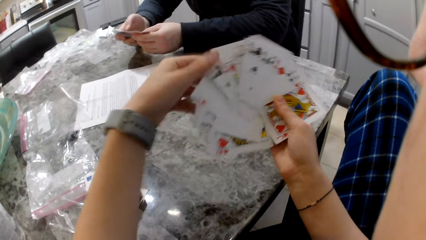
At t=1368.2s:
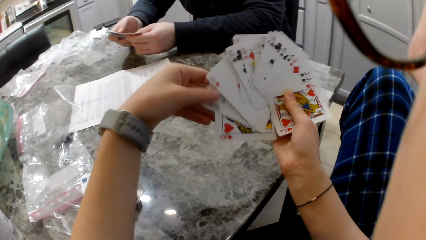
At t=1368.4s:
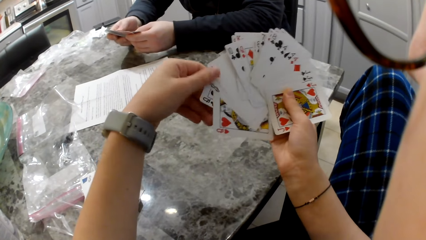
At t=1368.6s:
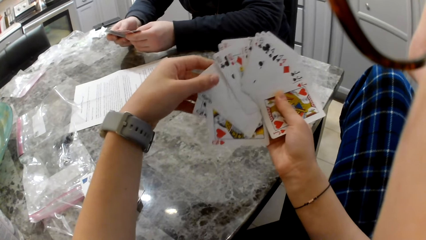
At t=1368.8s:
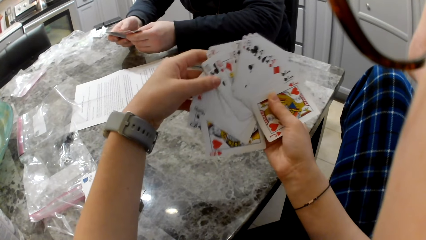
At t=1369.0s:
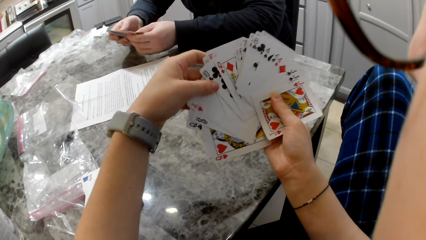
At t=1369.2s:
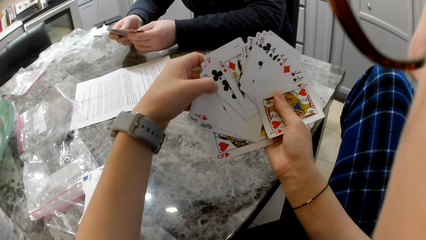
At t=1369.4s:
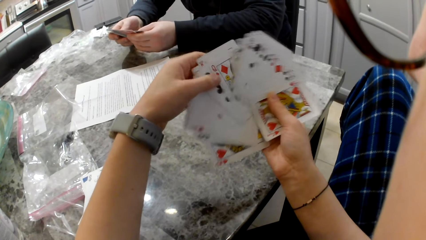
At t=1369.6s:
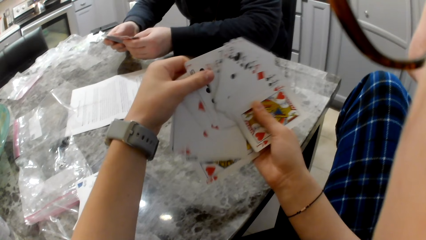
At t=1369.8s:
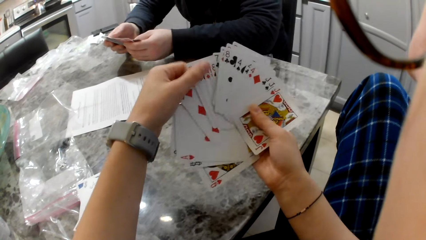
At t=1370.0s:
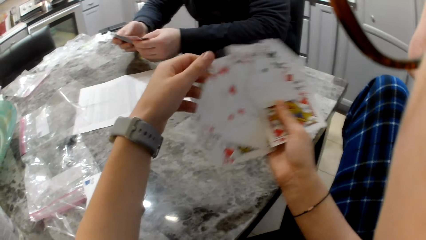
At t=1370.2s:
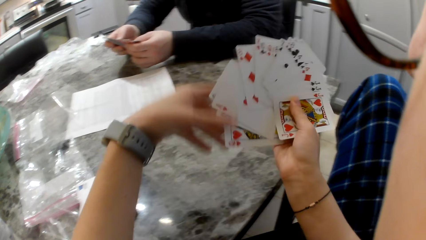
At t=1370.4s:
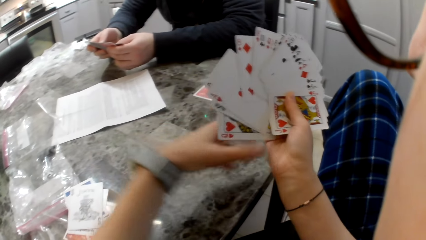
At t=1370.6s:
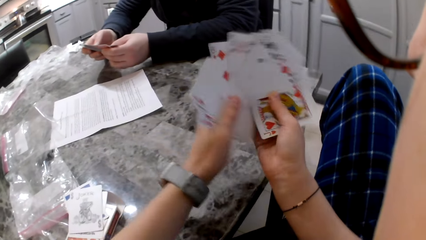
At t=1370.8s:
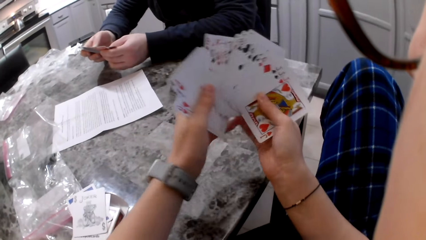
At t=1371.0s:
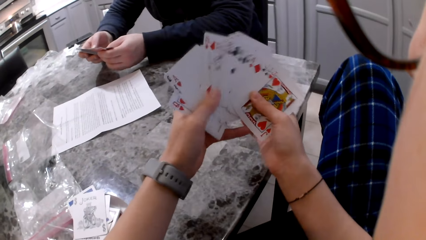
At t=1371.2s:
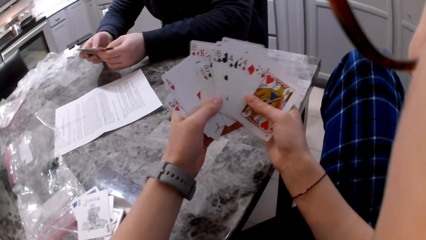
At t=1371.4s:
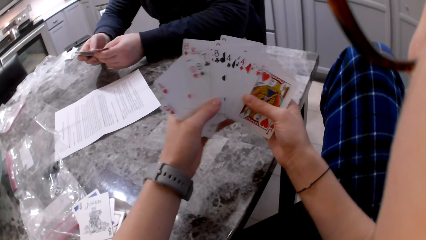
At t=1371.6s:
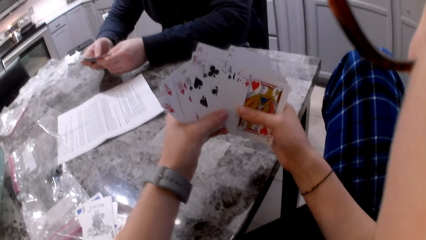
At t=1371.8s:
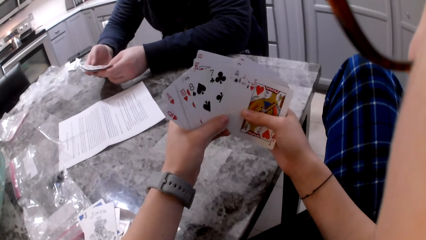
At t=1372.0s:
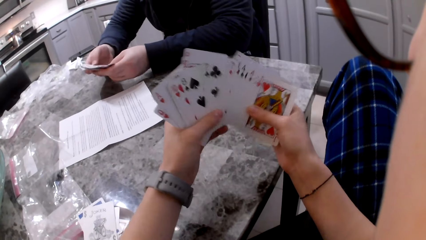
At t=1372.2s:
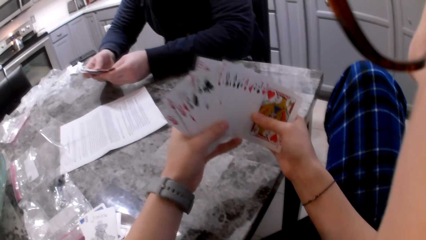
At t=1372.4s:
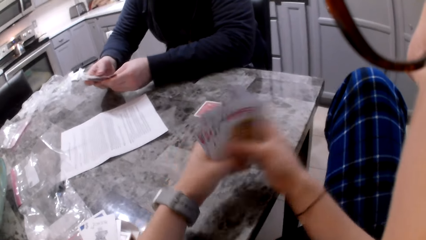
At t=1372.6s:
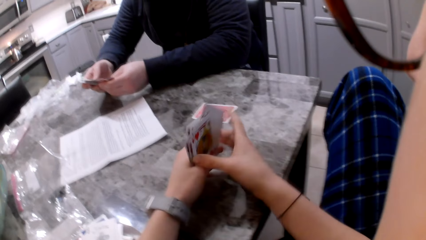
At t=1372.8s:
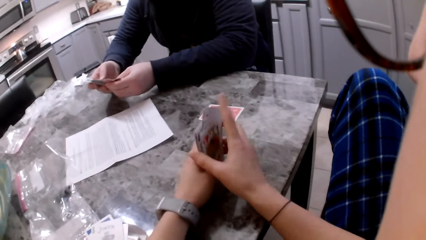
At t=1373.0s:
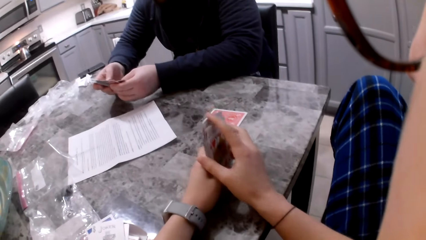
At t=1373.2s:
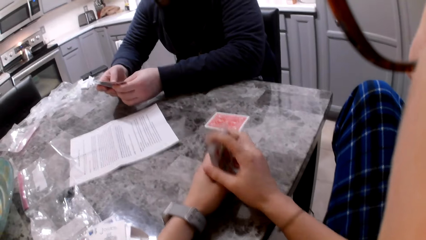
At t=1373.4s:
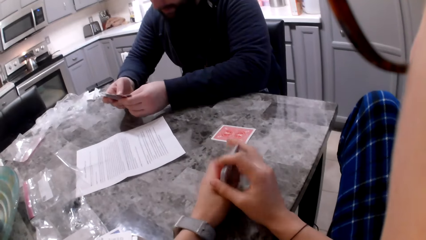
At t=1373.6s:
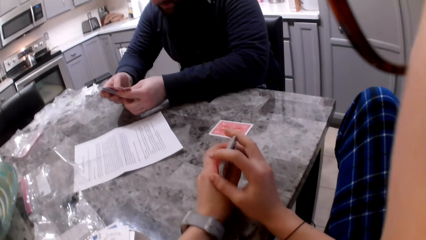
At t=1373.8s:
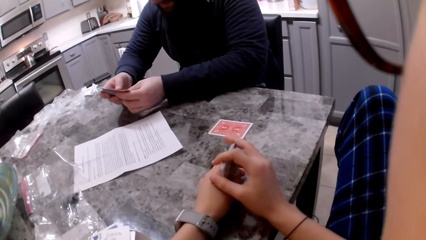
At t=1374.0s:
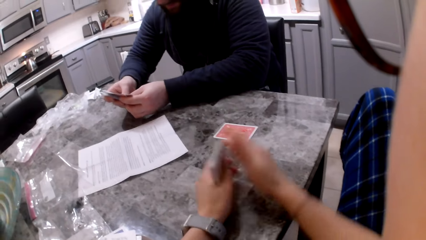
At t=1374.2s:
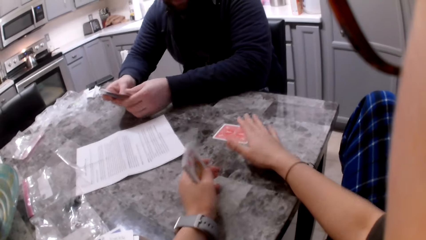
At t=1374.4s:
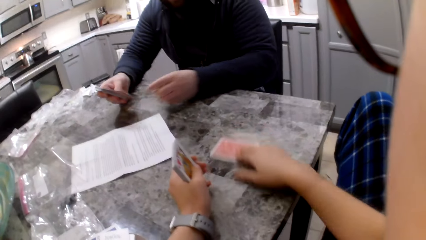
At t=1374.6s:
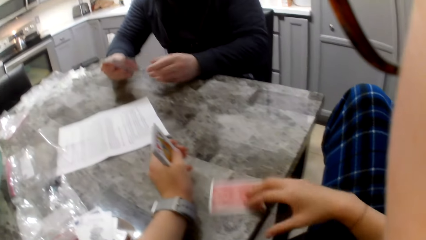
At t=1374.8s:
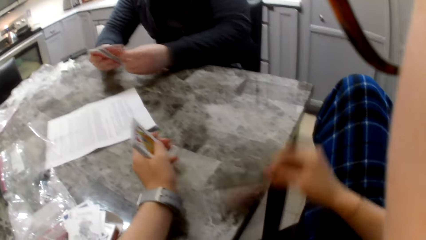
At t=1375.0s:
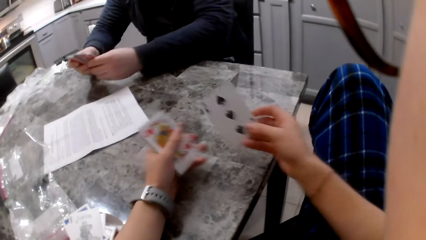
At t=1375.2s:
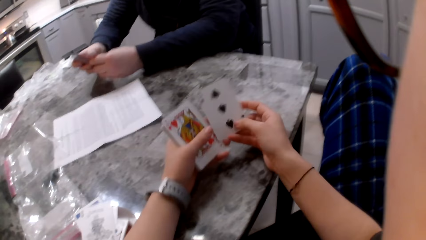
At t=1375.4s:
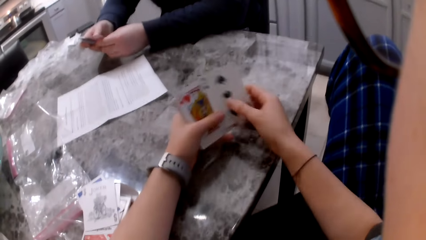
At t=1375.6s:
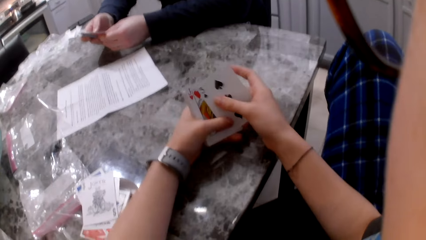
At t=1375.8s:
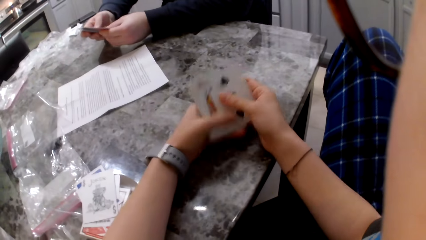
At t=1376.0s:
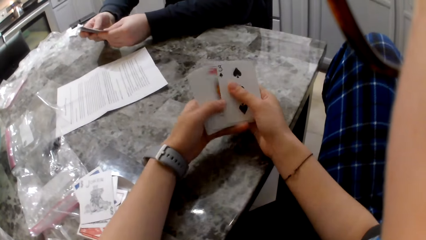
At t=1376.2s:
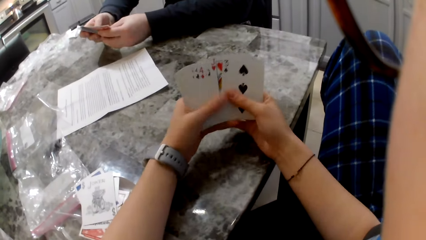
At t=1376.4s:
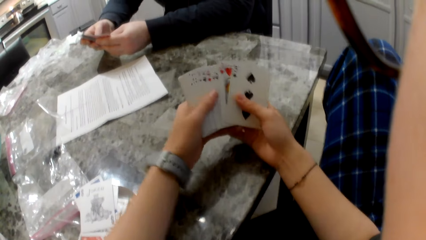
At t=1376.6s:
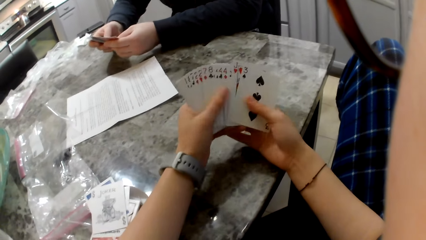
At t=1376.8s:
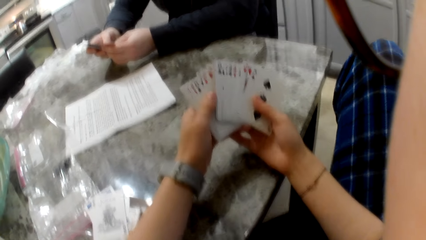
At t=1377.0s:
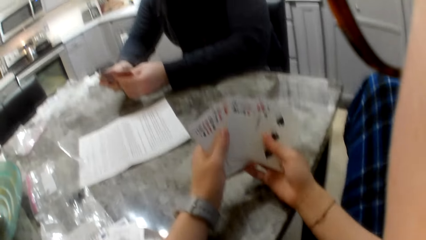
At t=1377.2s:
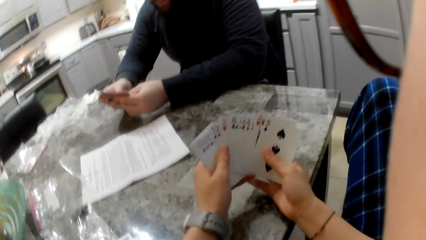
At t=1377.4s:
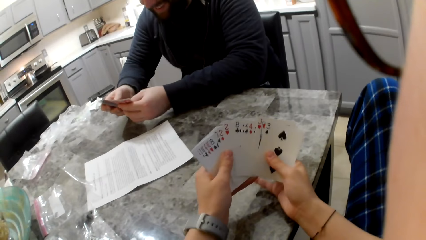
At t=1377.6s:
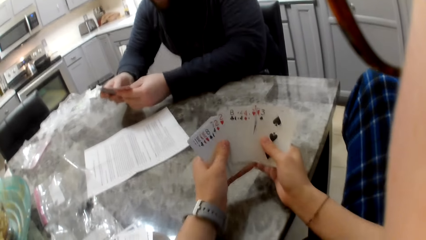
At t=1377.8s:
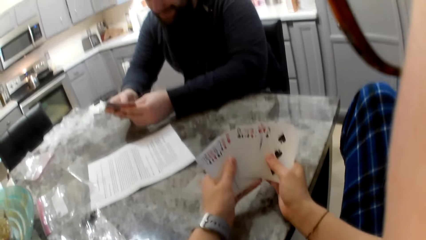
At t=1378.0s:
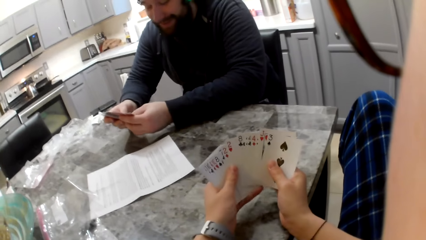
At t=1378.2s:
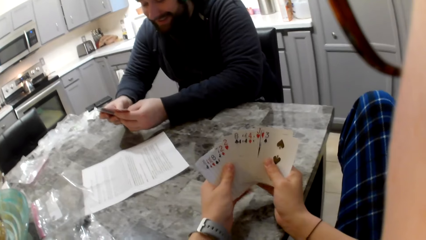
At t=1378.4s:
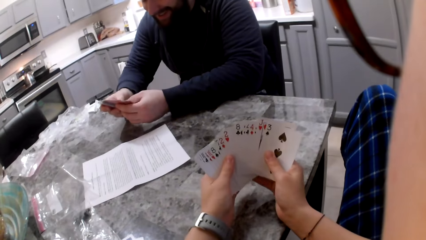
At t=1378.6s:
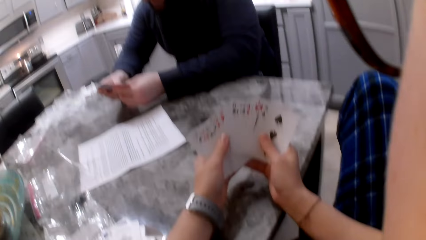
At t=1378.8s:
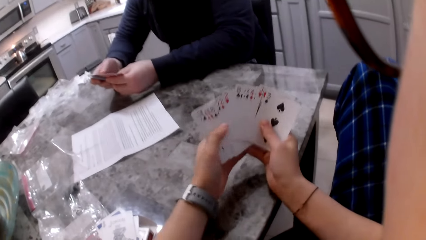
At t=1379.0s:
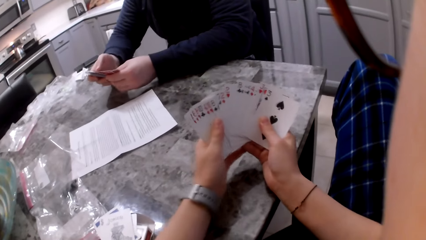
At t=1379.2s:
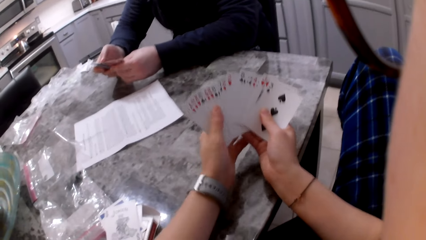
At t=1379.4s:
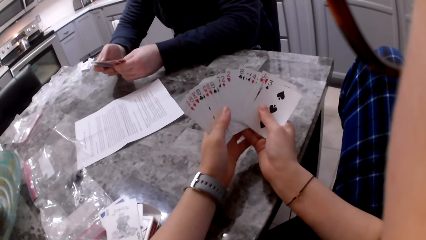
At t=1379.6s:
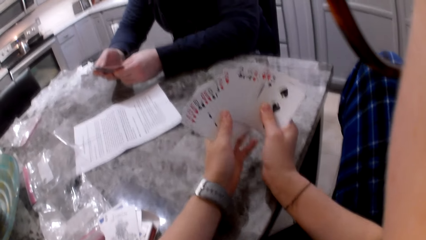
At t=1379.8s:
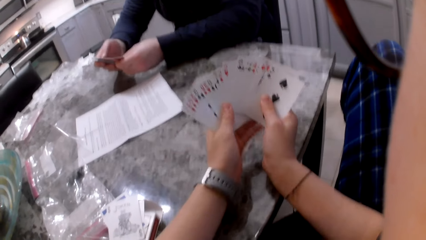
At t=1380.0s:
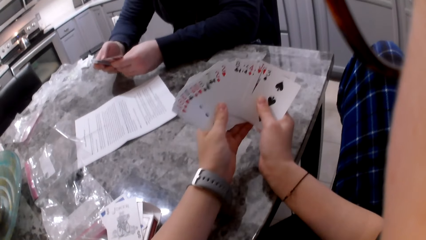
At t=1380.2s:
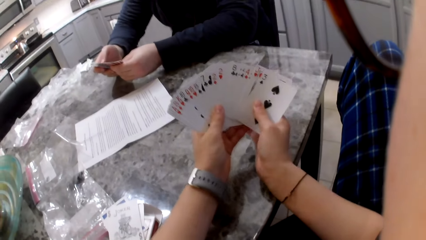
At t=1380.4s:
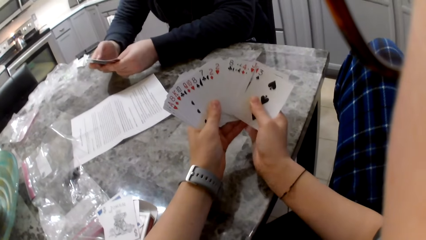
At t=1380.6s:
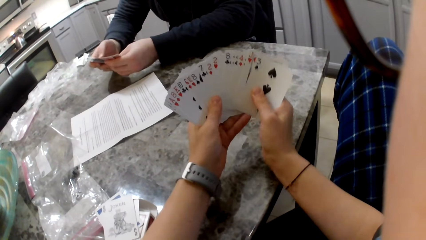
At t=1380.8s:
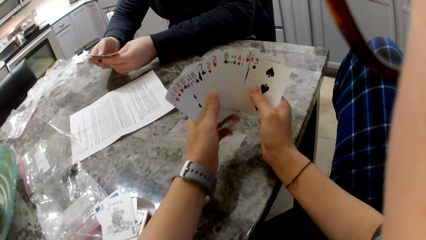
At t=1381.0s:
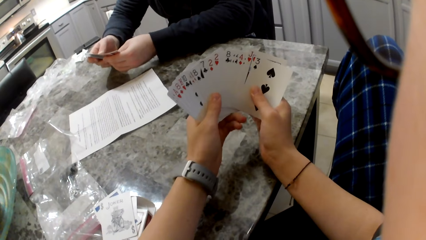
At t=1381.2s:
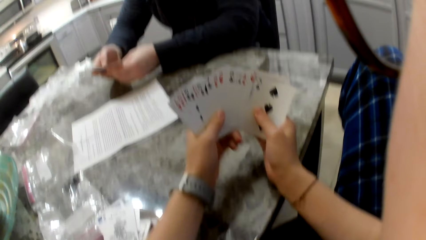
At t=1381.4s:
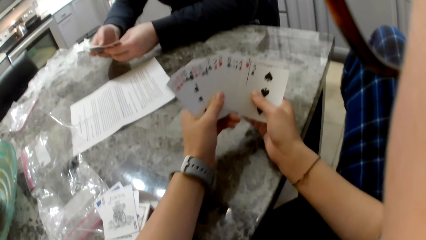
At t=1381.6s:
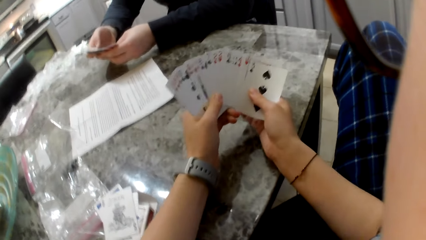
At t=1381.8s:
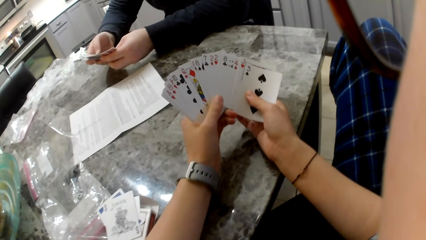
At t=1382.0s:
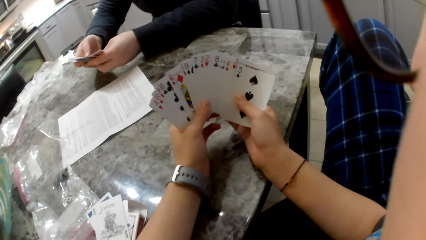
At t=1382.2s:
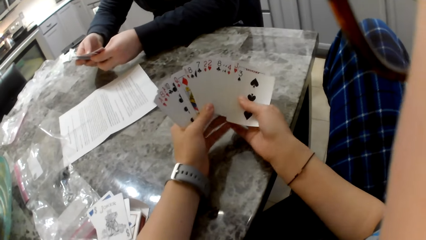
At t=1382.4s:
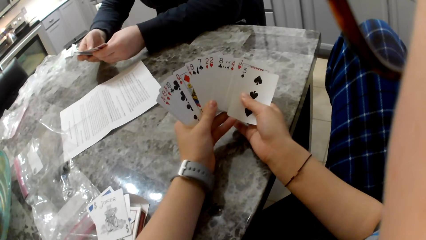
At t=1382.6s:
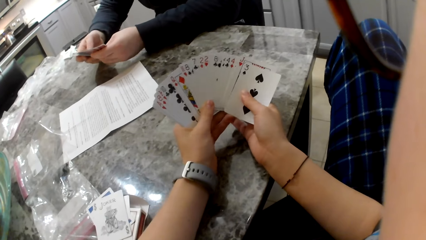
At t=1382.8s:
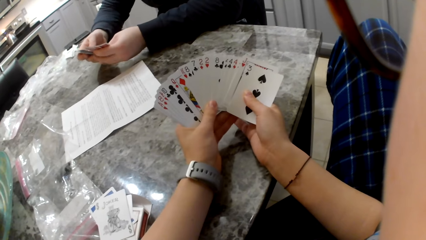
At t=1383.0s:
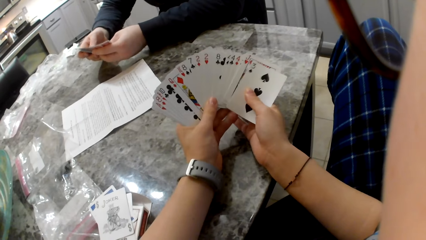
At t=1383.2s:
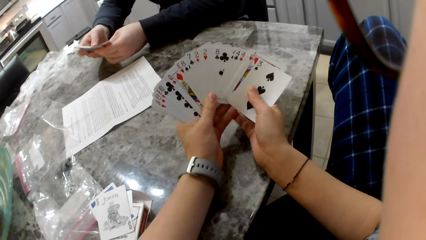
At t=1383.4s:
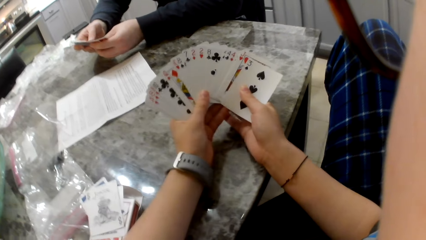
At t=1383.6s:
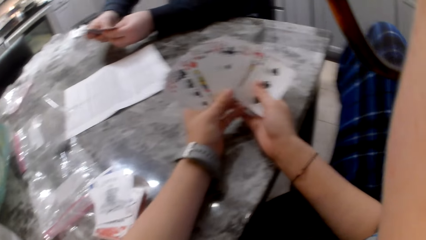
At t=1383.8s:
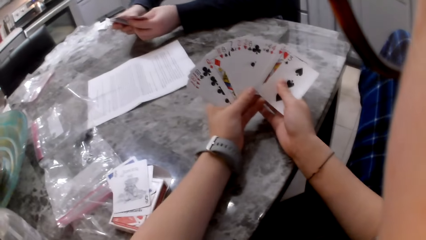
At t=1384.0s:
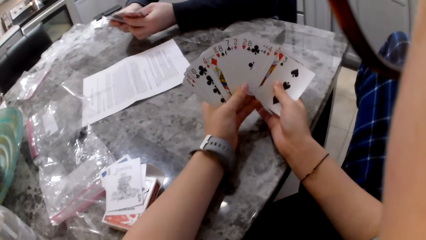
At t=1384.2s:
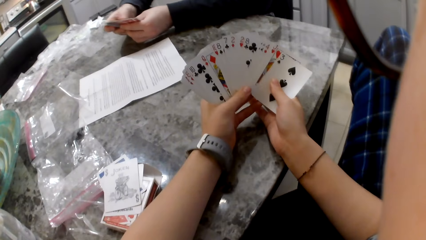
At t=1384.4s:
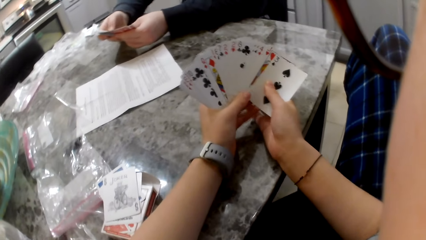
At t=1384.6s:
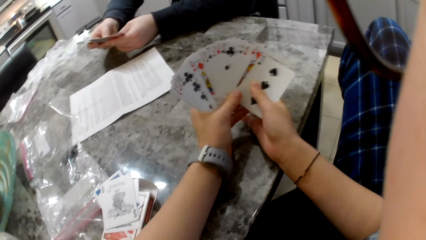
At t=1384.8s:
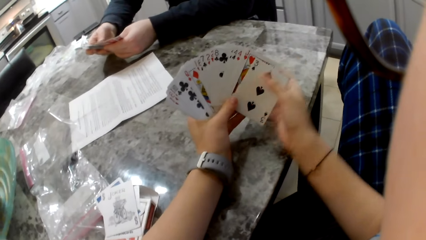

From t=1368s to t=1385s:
The camera wearer aligns cards in their hands. A man shuffles cards in his hands. The camera wearer aligns the cards on the table. They hit their cards on the counter. They pick the cards on the counter with their right hand. They shuffle the cards in their hands. The man shuffles cards in his hands.
